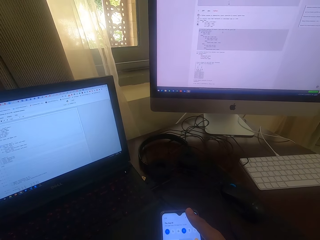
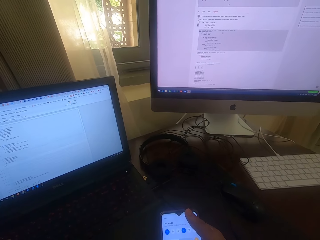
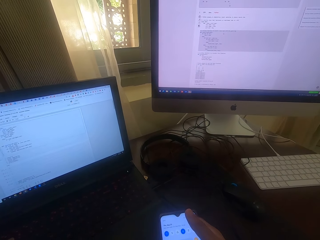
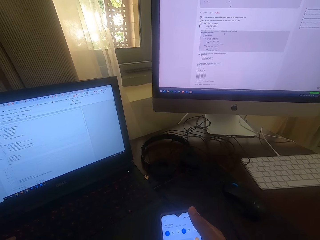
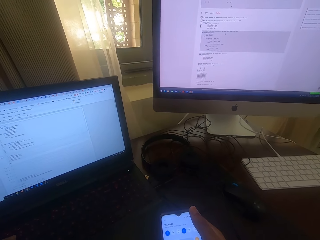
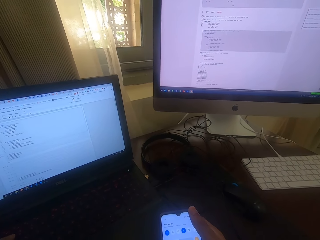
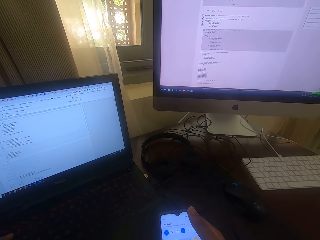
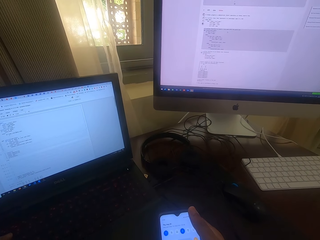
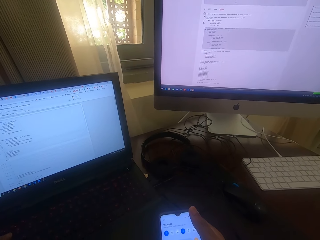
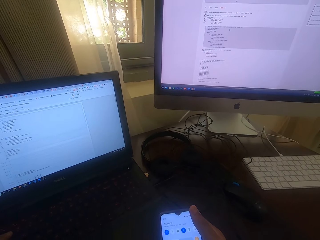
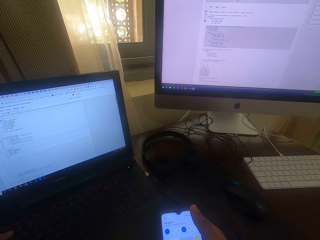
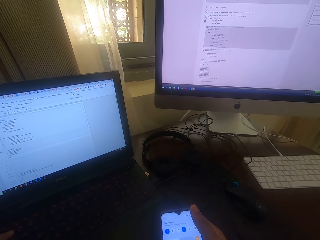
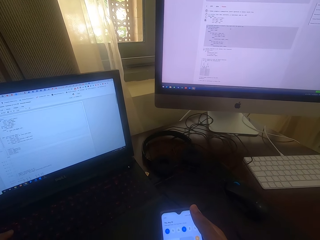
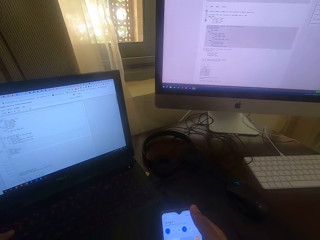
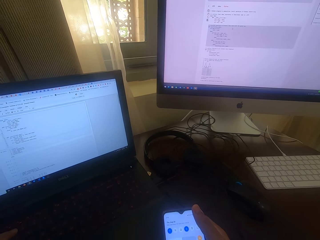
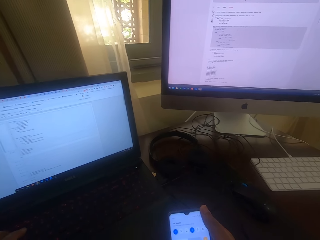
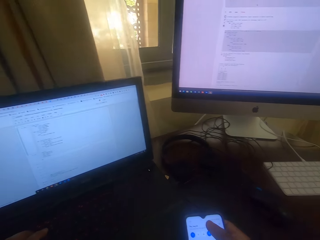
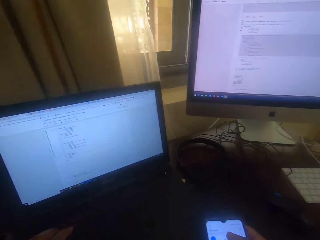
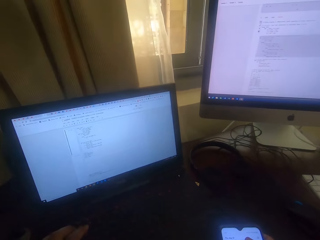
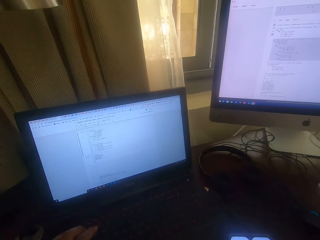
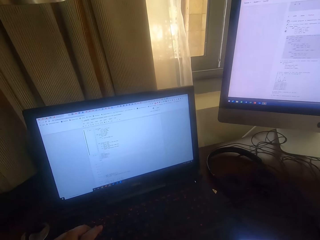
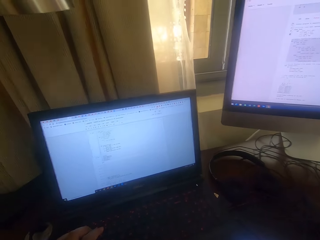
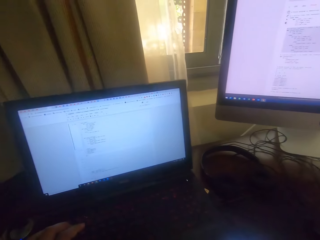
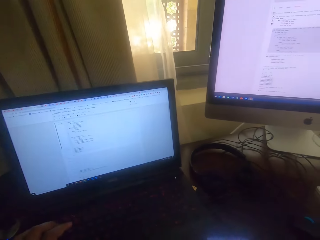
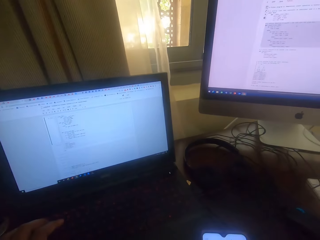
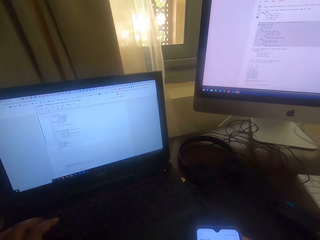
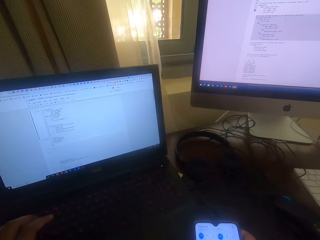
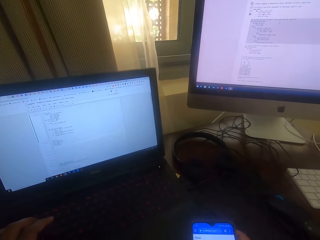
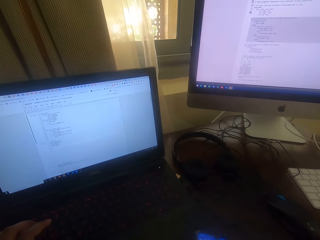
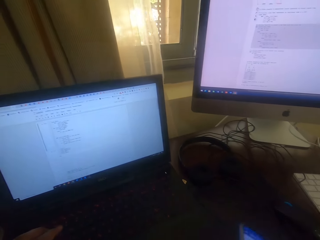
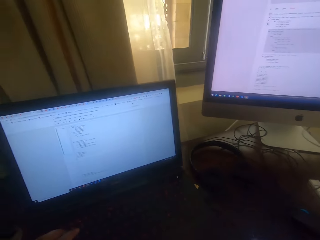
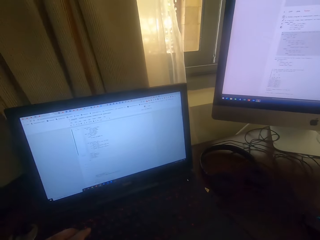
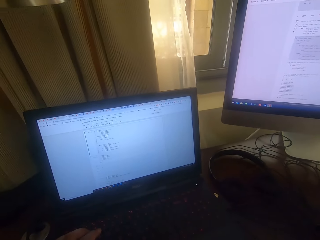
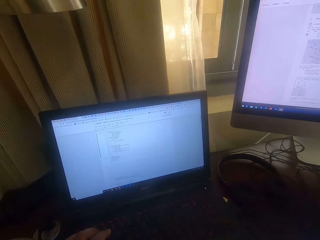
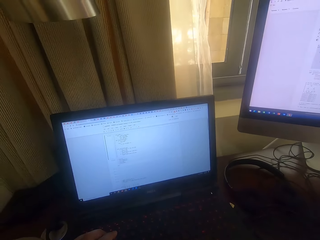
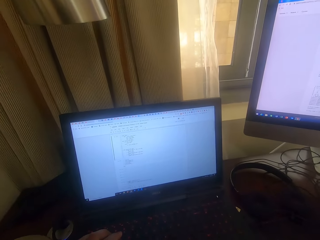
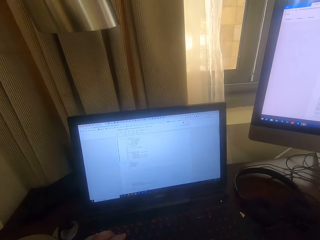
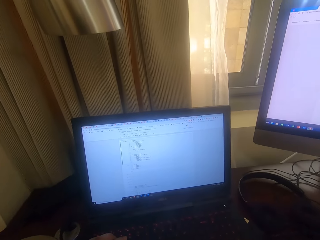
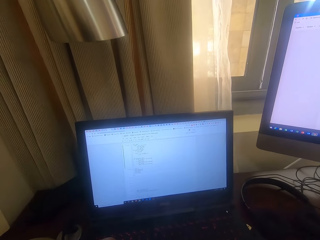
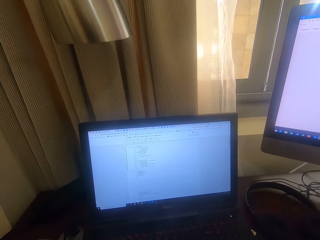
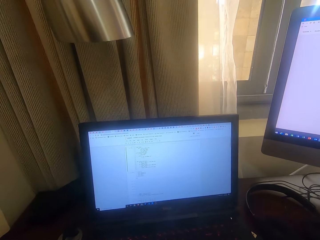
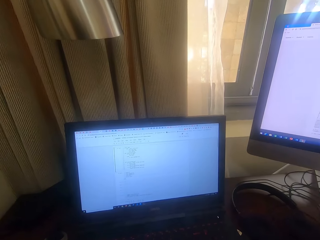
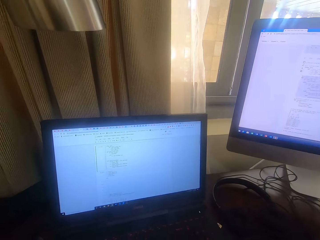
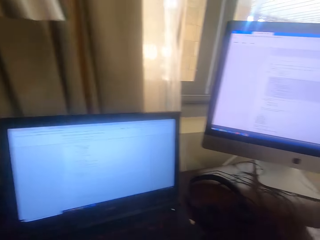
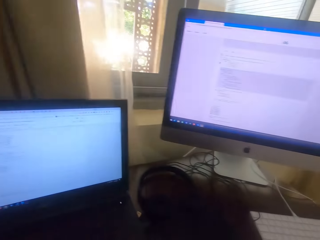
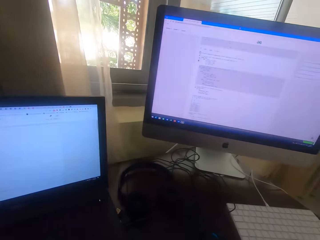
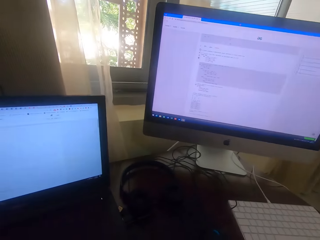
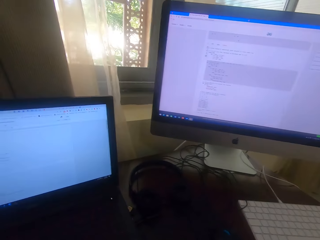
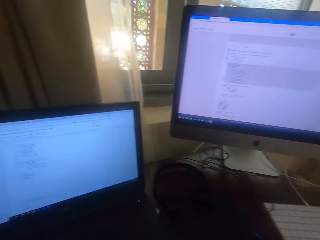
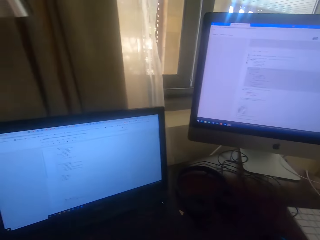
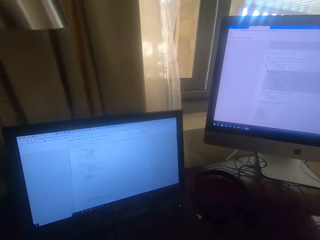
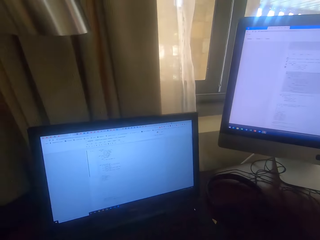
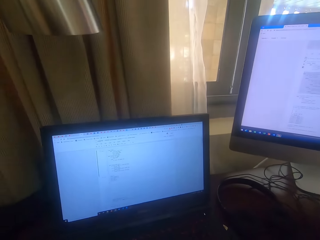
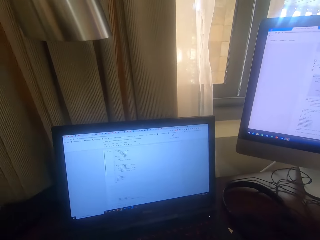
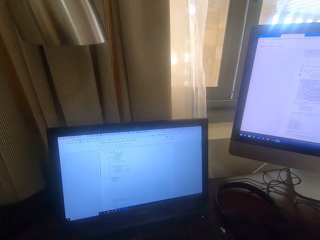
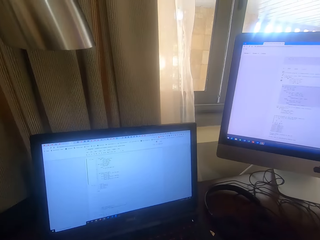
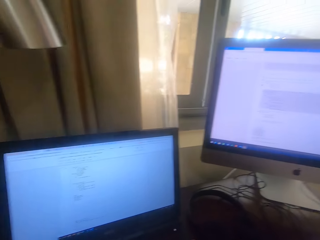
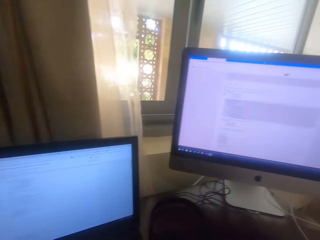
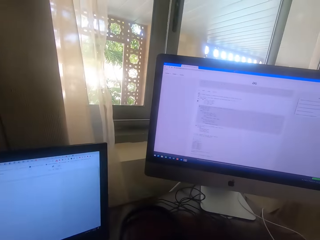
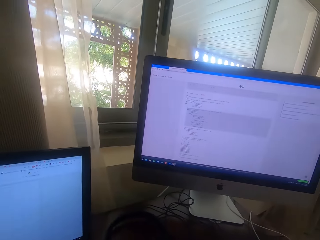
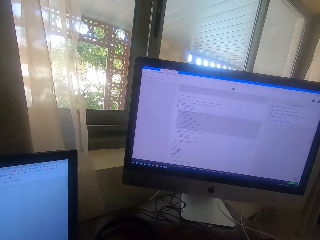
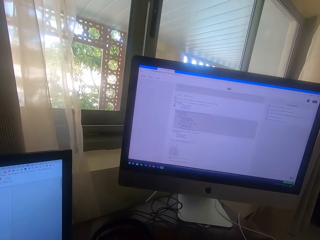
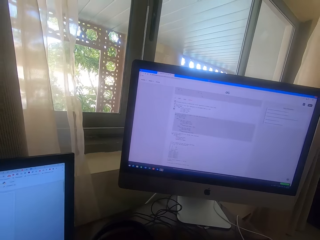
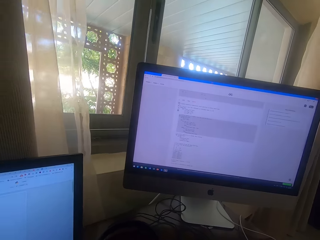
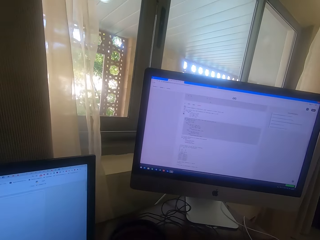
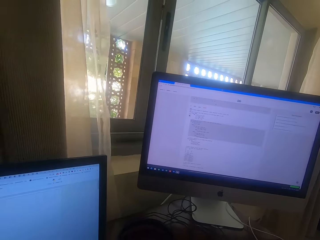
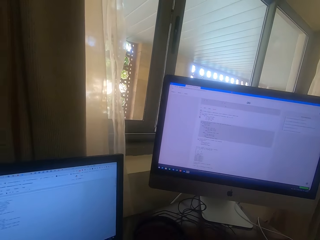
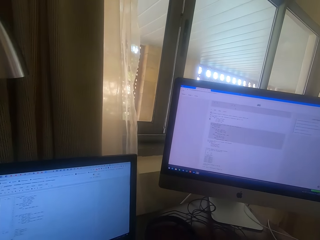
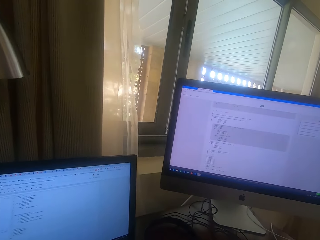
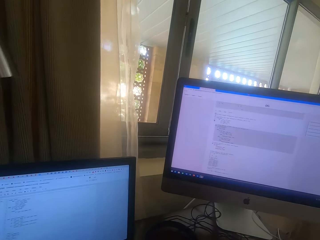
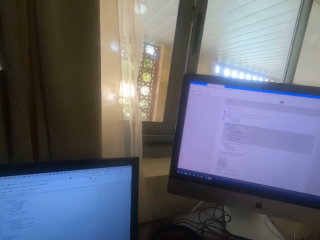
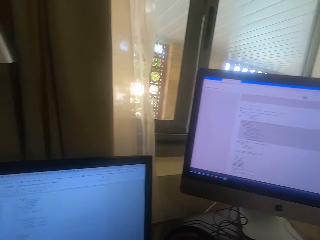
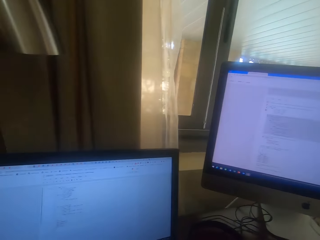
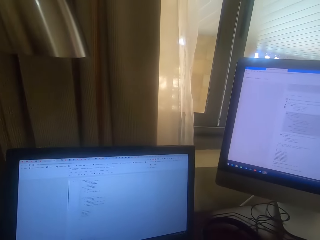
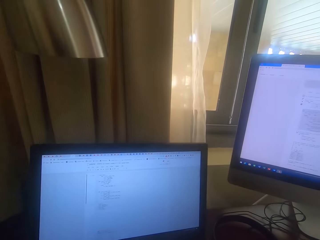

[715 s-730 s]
The camera wearer taps the phone screen. He puts away his phone. He looks at the screens.

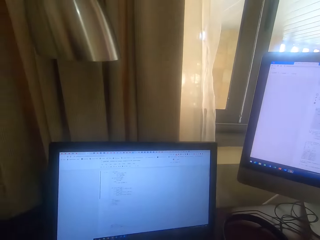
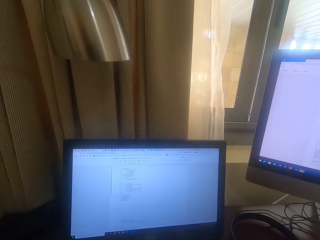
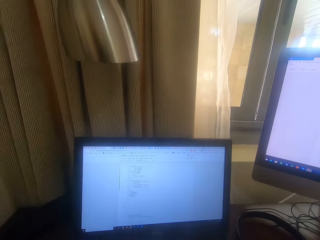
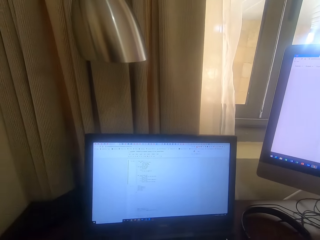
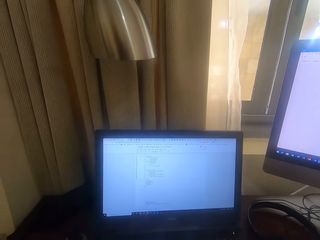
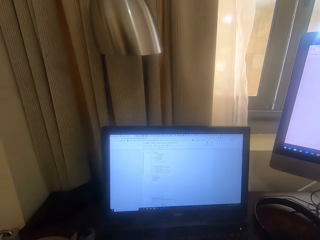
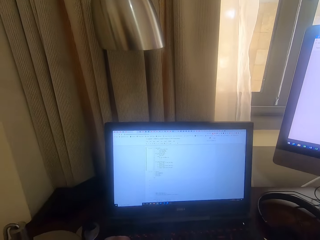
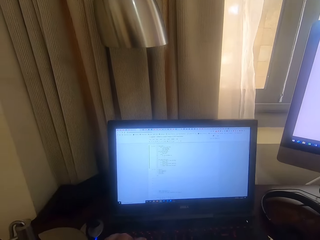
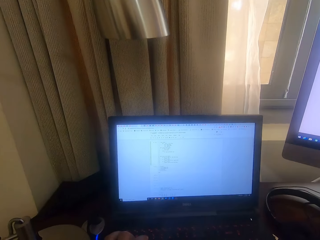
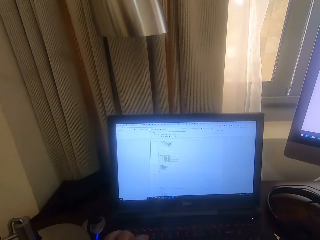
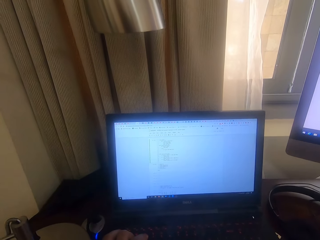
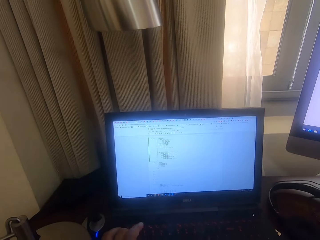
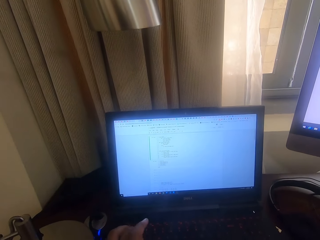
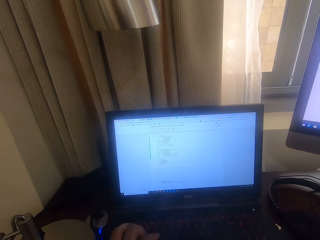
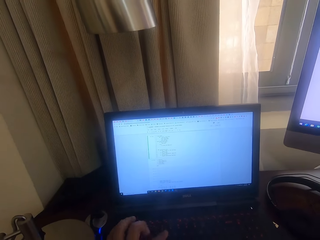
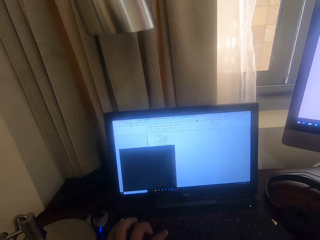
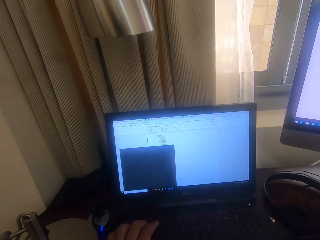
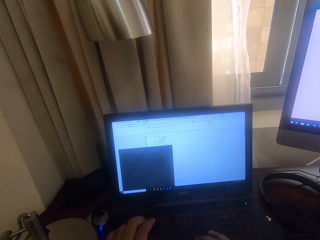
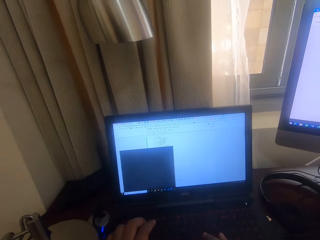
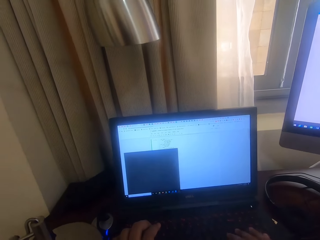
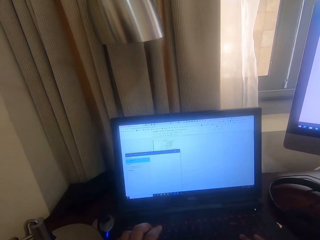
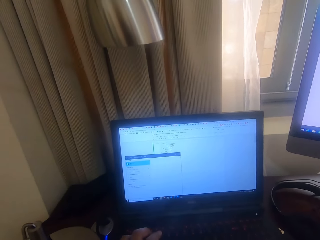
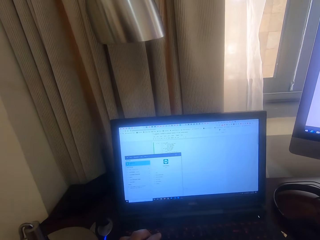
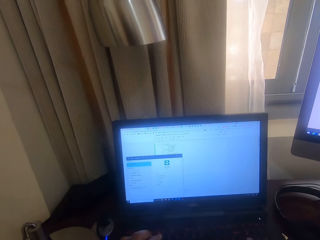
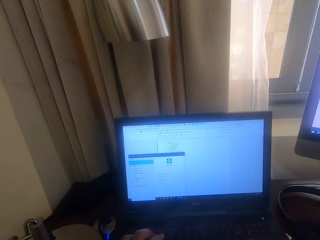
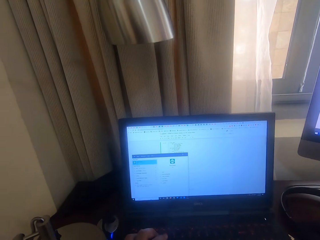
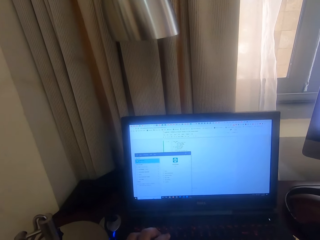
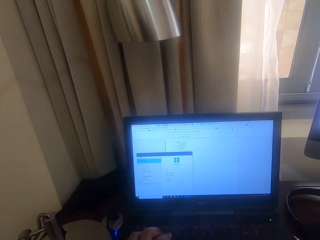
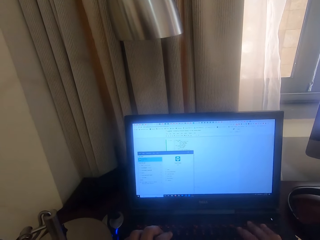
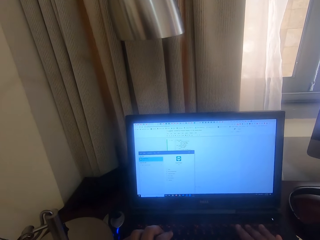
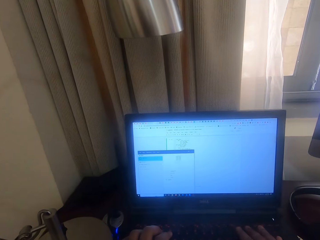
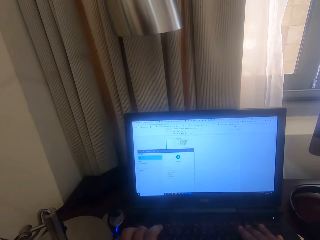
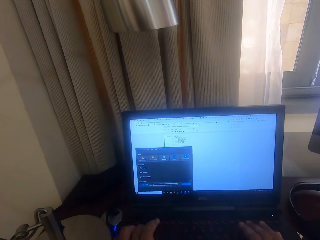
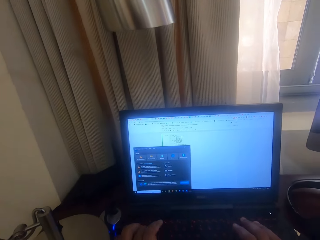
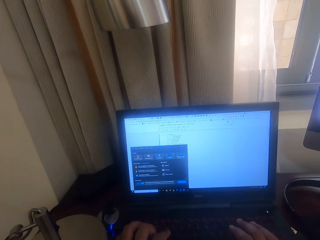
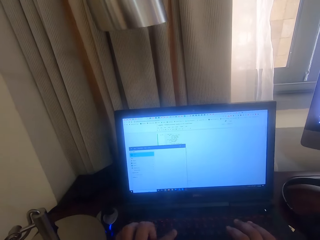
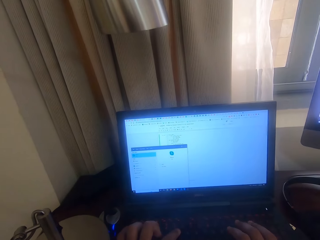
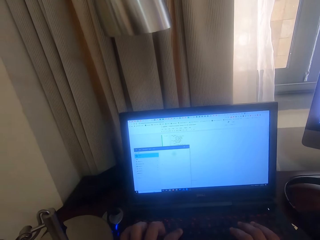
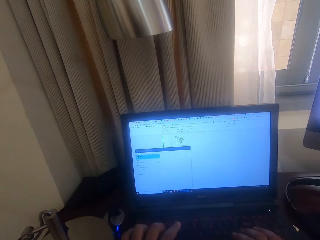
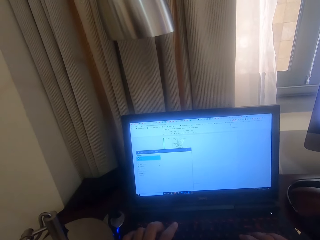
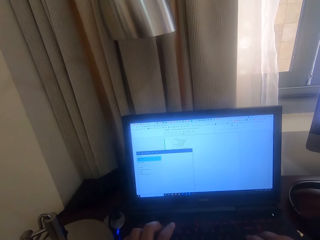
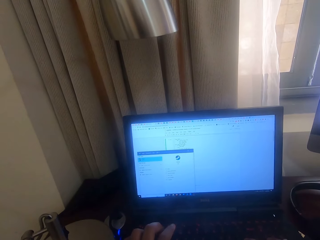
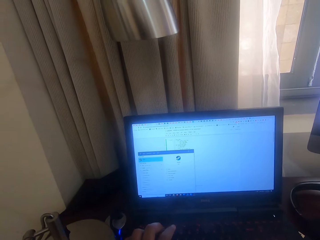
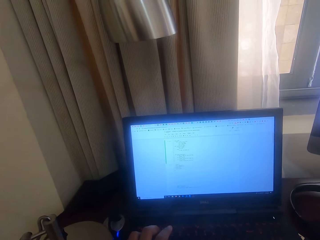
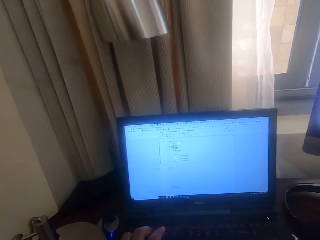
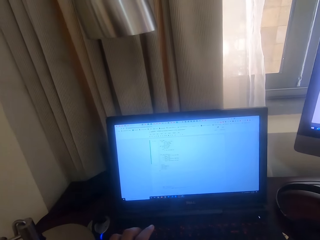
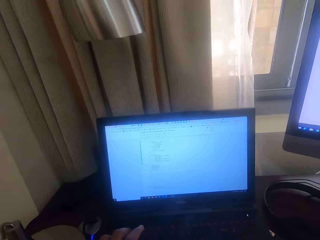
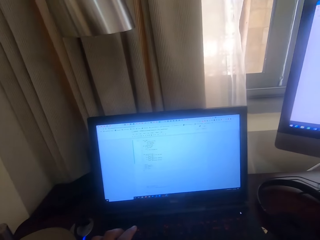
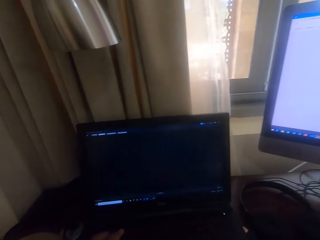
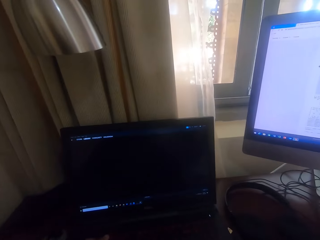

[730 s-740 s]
The camera wearer operates the laptop.
